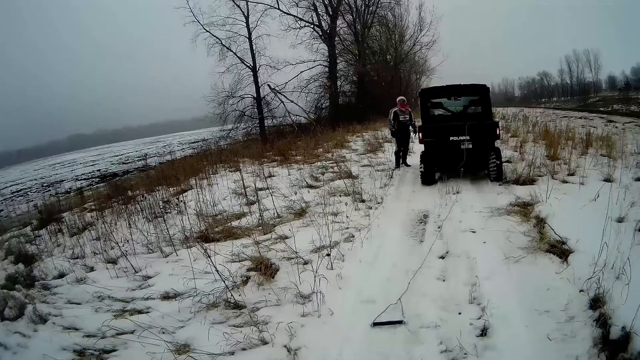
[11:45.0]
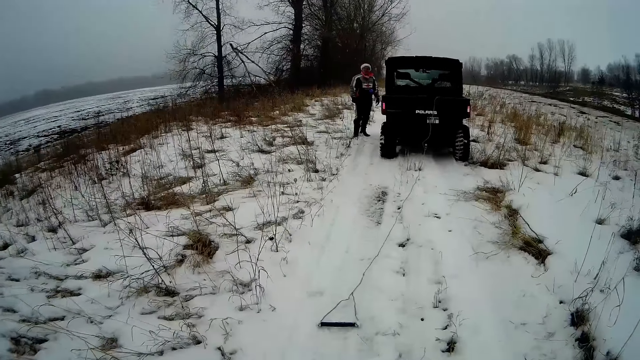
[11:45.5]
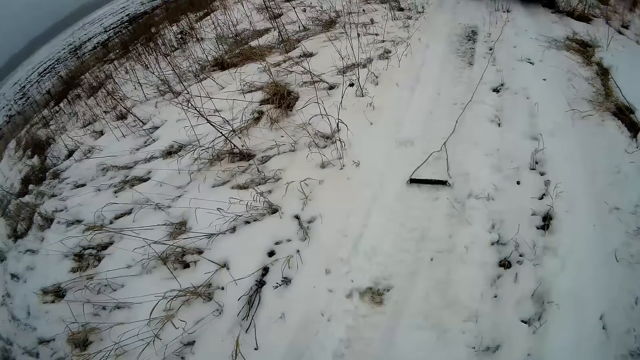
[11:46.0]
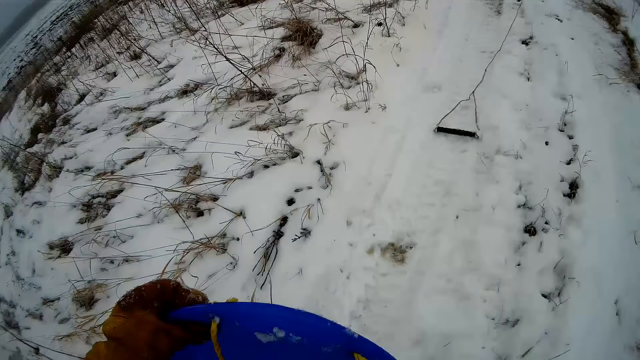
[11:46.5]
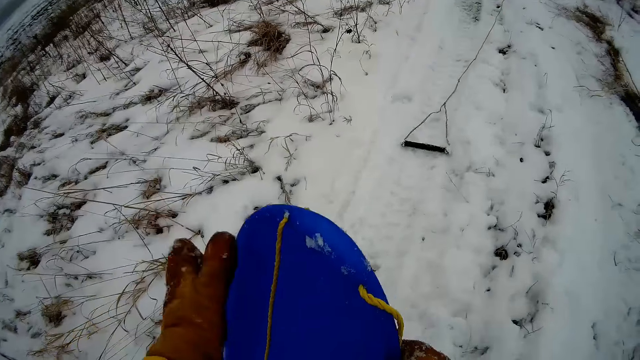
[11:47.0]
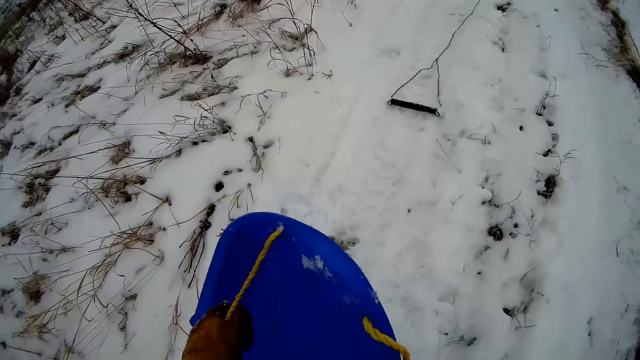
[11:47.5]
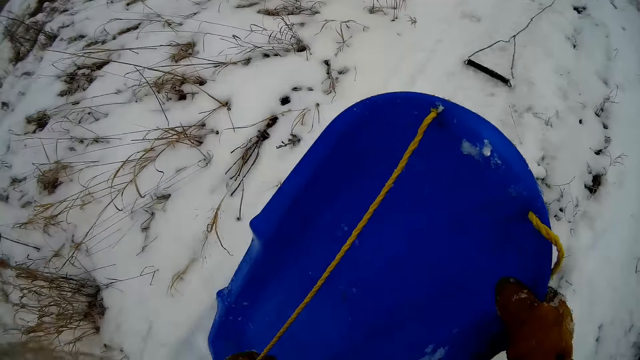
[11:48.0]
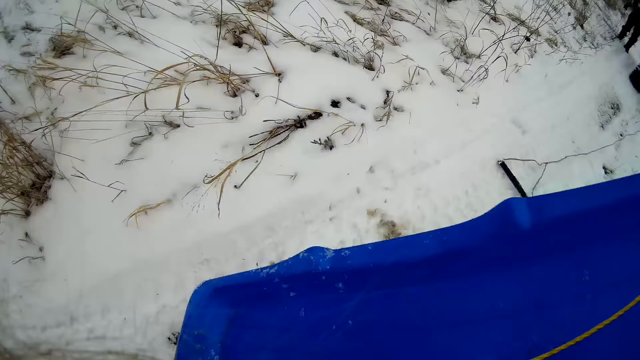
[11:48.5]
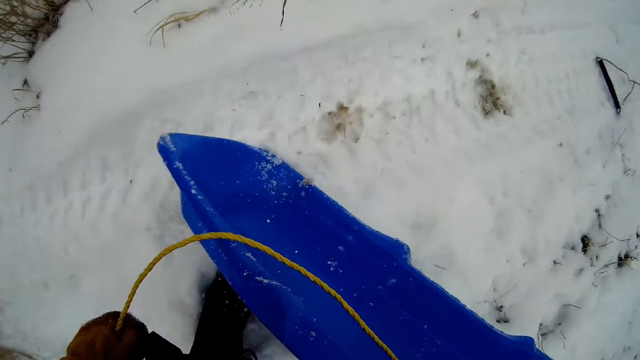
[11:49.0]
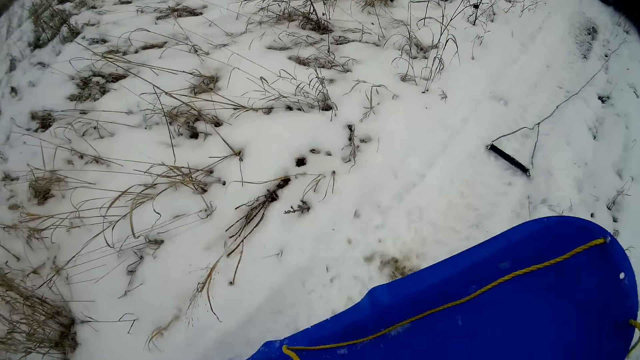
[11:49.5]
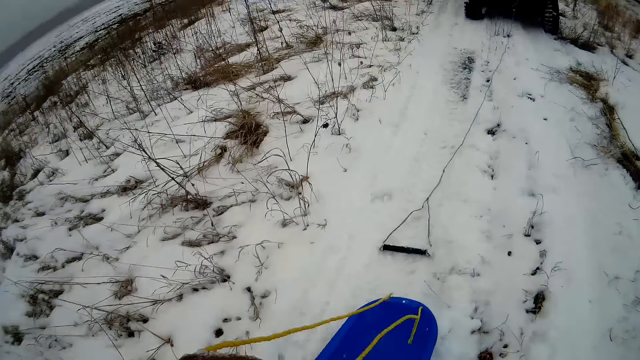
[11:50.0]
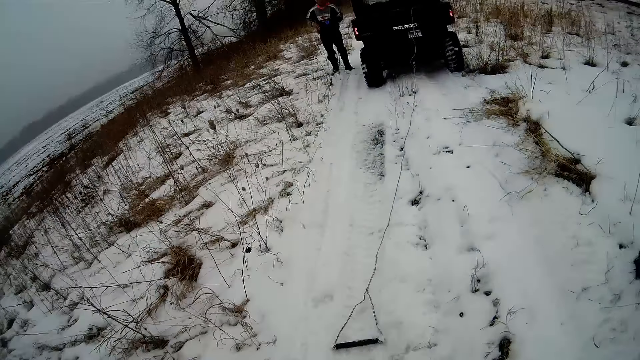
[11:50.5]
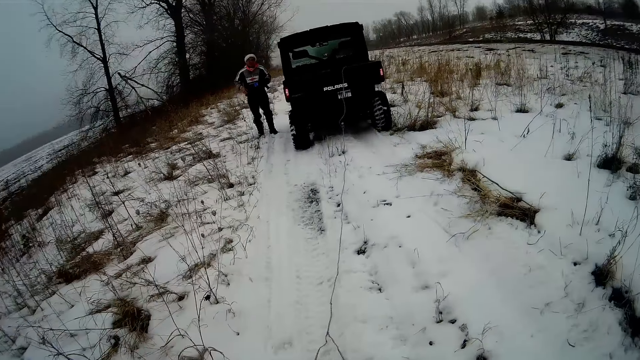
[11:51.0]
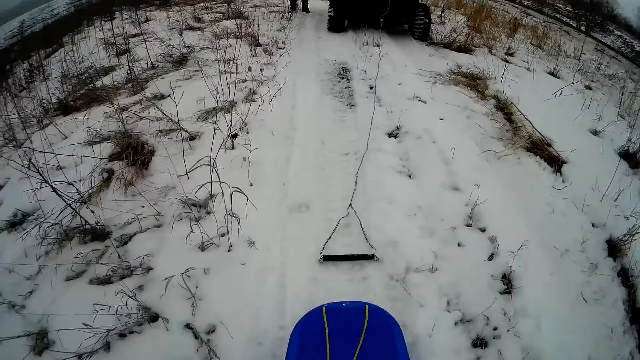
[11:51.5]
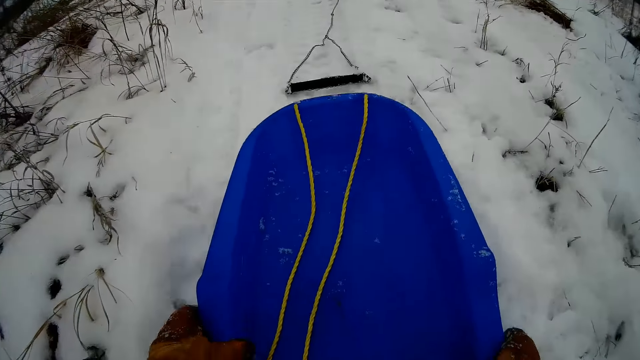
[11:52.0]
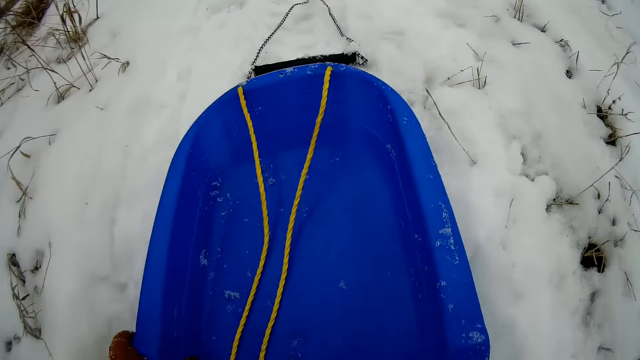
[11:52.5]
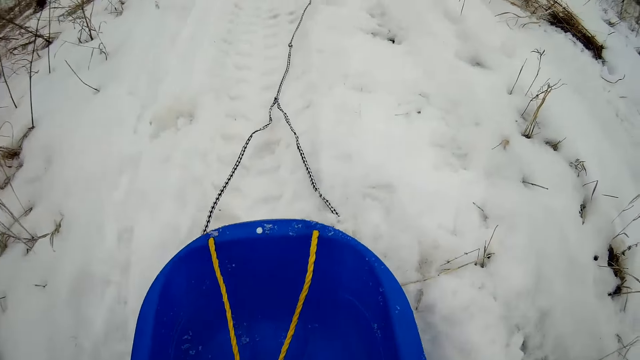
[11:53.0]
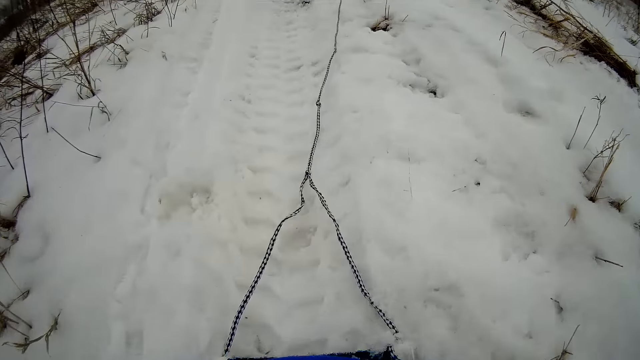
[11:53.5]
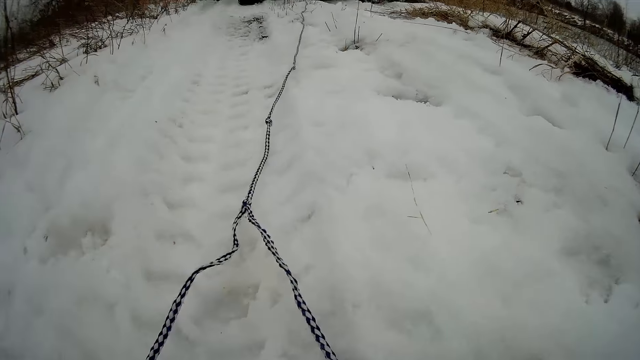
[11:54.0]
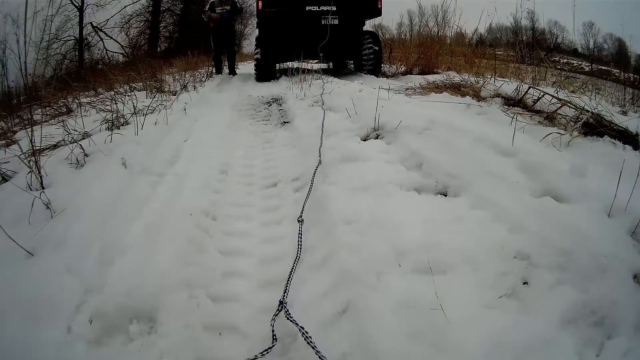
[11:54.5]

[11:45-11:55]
The camera wearer holds the container with both hands. He adjusts the rope with his left hand. He drops the container on the ground. He adjusts the container with both hands.

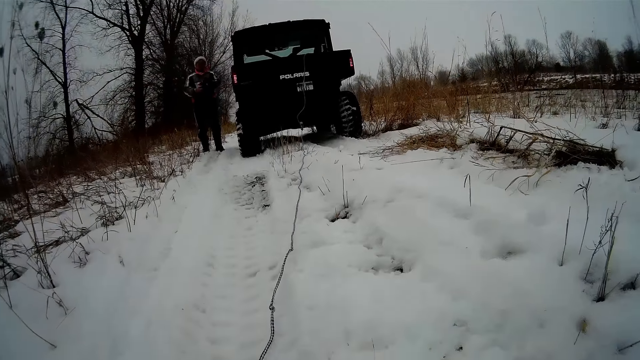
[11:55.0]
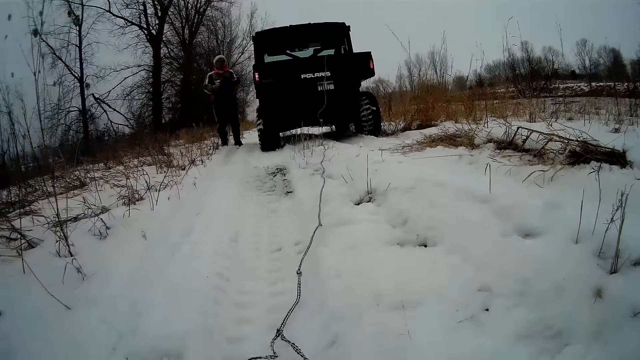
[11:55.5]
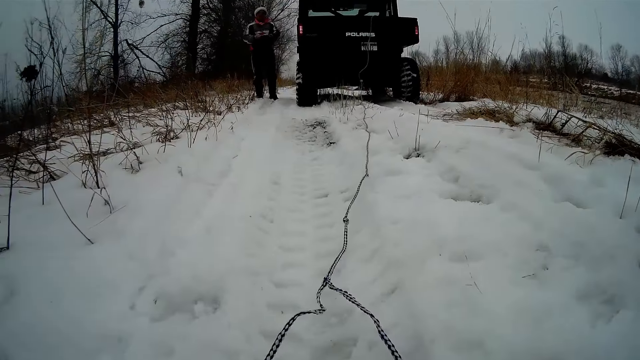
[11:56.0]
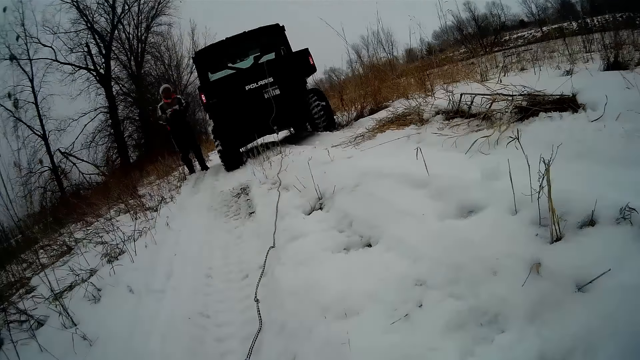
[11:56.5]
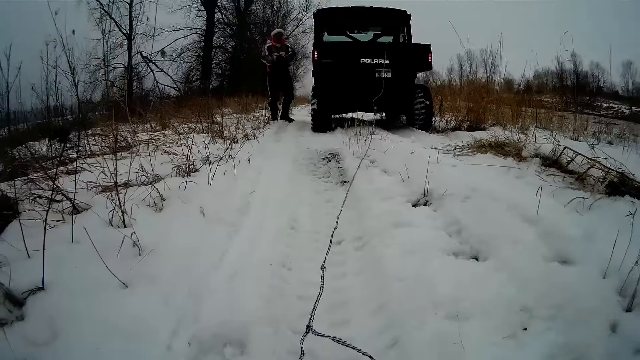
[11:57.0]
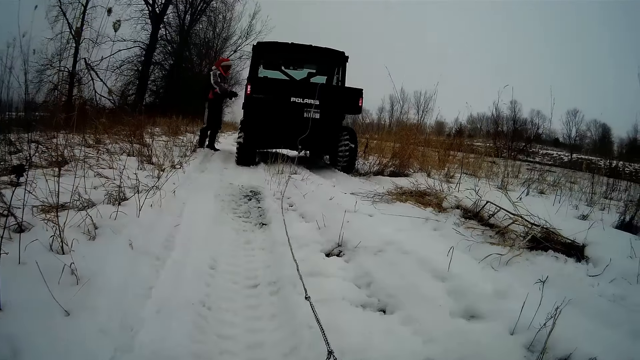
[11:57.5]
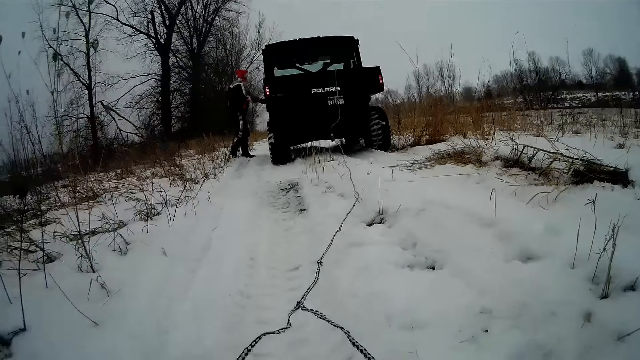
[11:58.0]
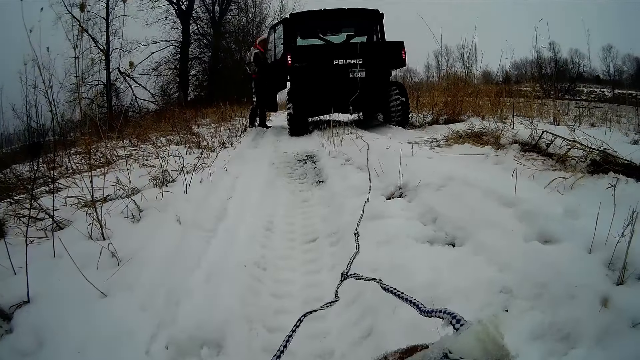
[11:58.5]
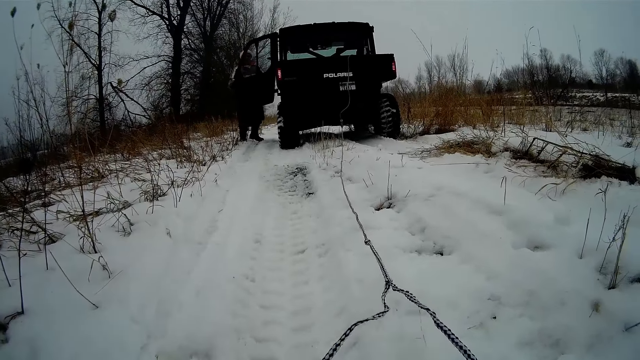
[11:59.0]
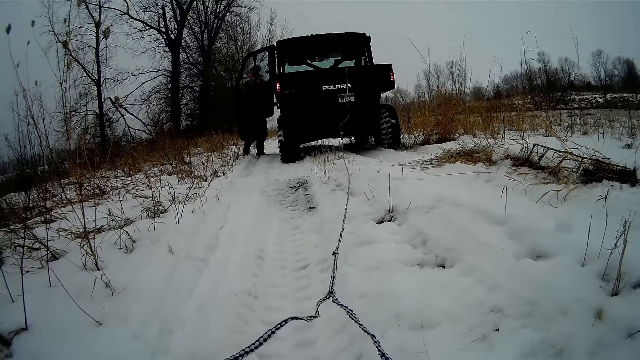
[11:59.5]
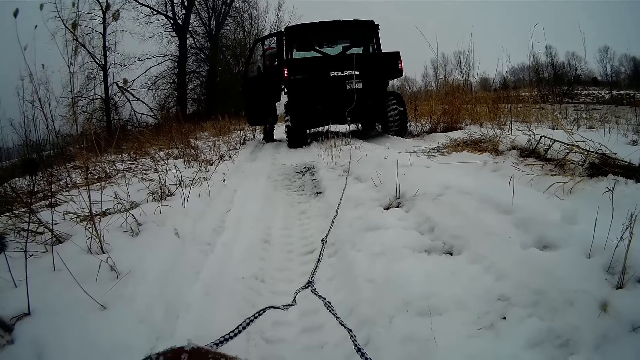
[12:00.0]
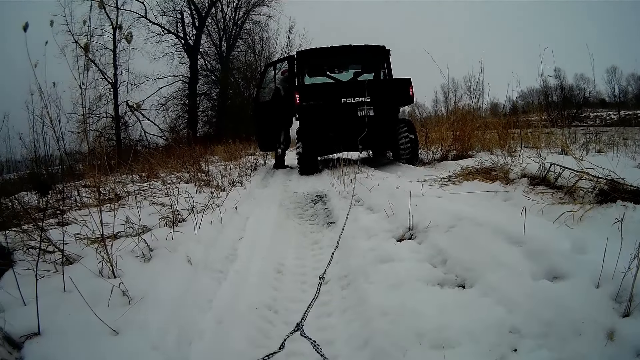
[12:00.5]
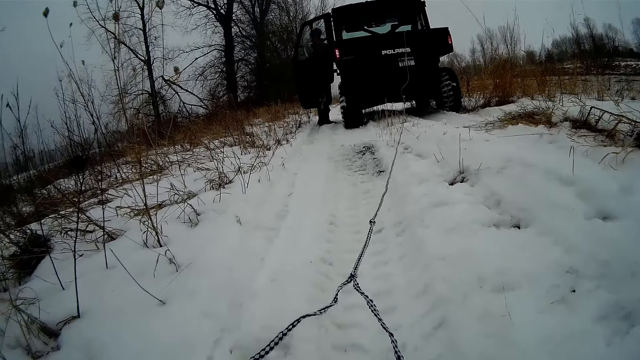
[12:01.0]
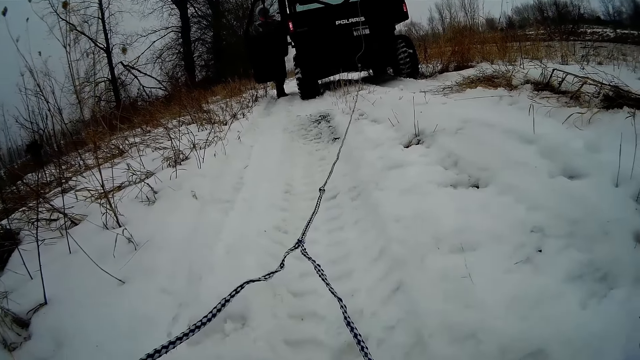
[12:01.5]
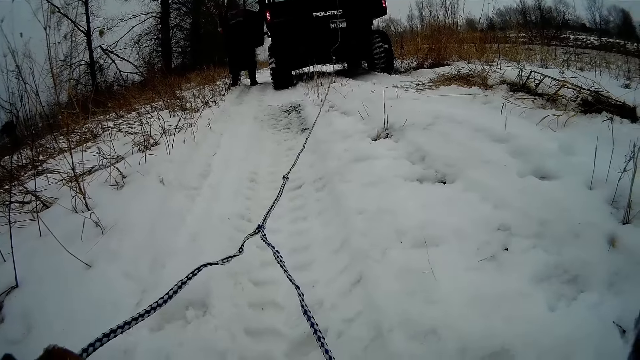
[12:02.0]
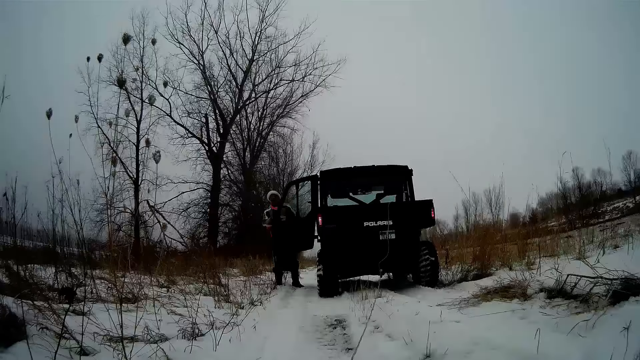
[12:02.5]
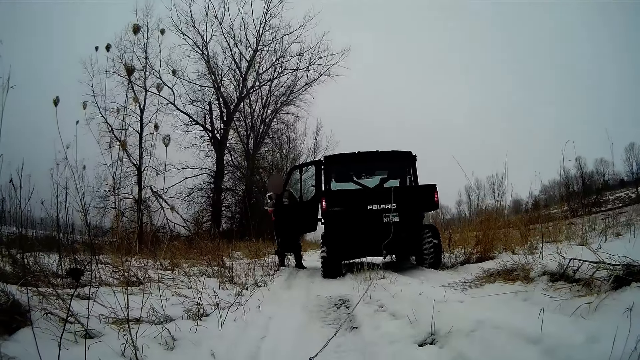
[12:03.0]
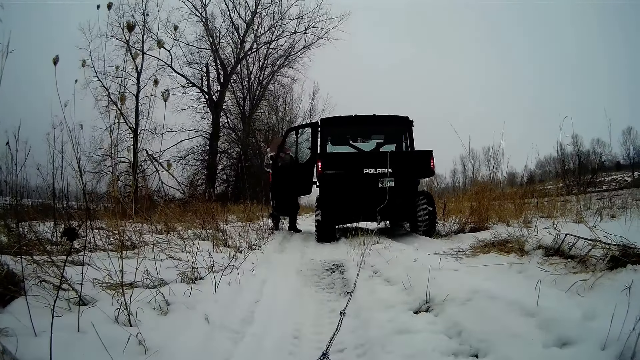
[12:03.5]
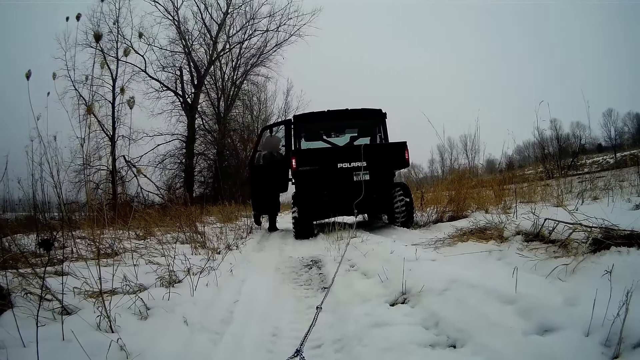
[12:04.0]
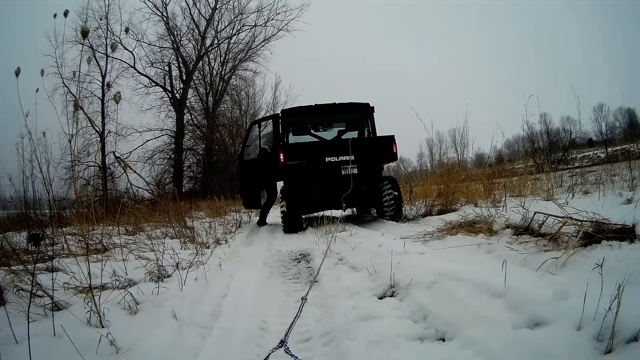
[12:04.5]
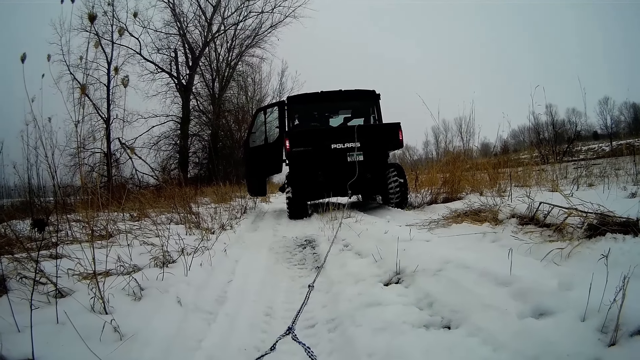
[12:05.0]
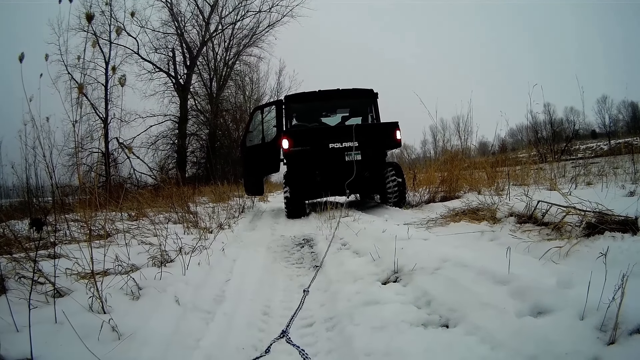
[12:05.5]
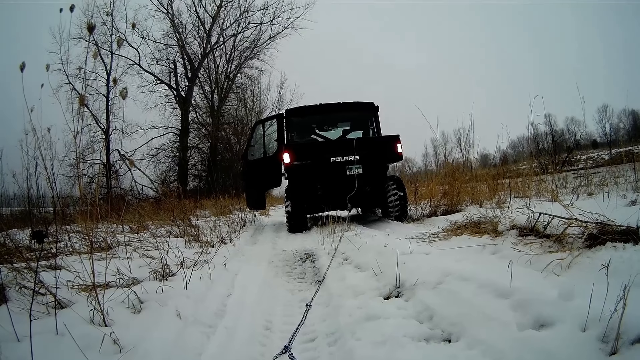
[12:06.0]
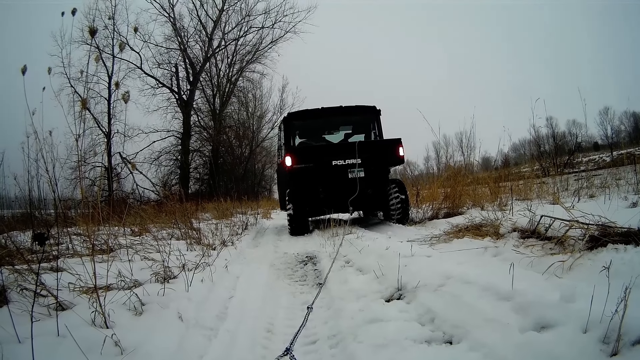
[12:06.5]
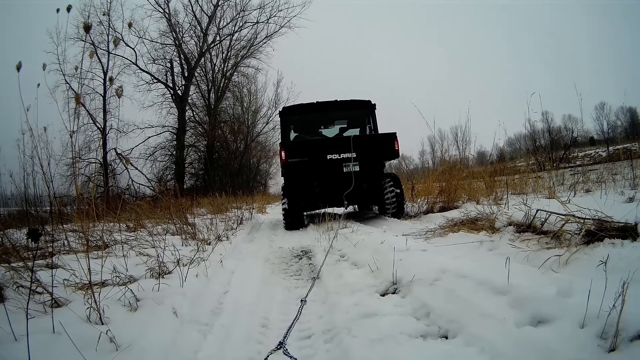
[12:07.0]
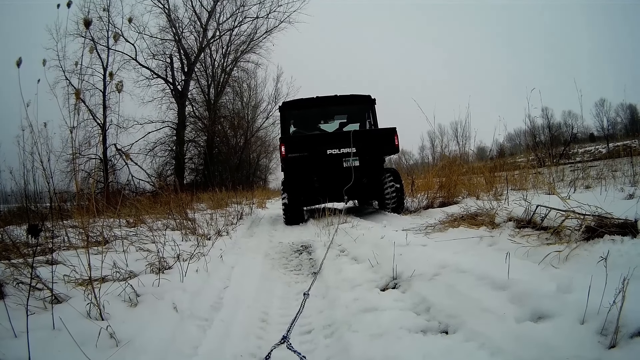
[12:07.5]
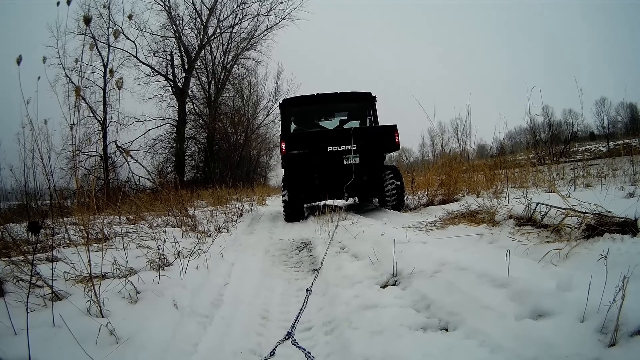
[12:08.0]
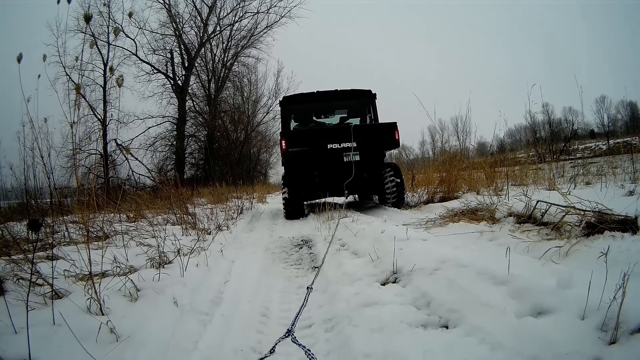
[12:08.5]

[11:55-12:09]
The camera wearer connects the boat rope to the truck rope. He takes the rope from the ground with his right hand. He pulls the rope with both hands. A man opens the truck door with his right hand. The man climbs into the truck and closes the door with his left hand.
